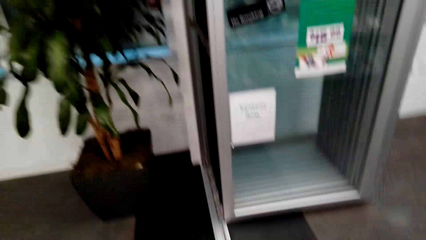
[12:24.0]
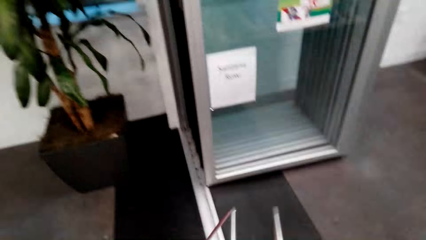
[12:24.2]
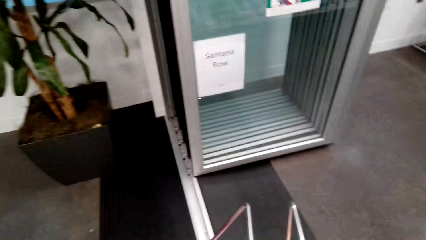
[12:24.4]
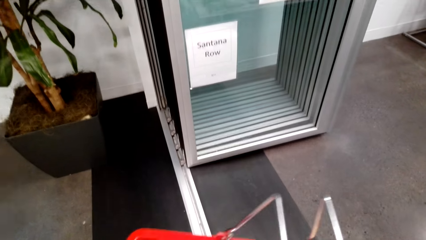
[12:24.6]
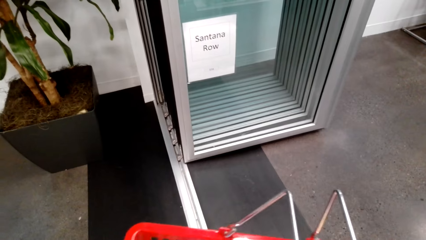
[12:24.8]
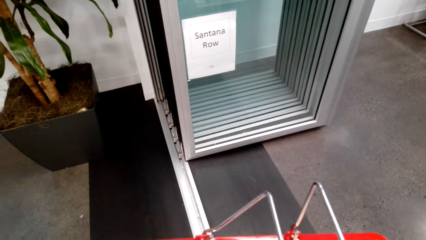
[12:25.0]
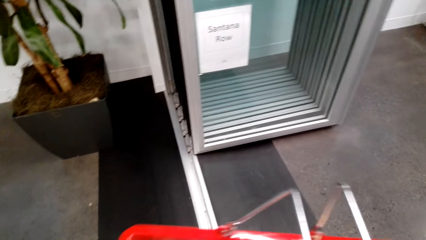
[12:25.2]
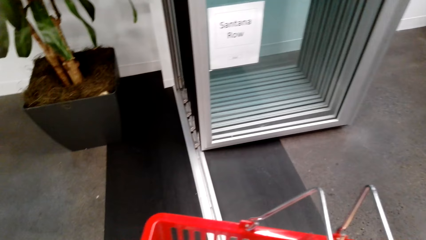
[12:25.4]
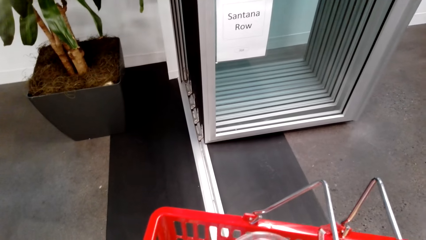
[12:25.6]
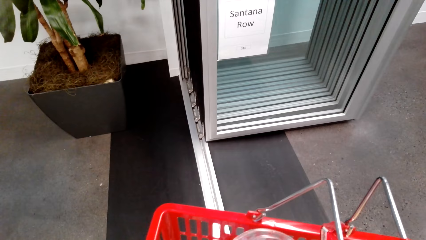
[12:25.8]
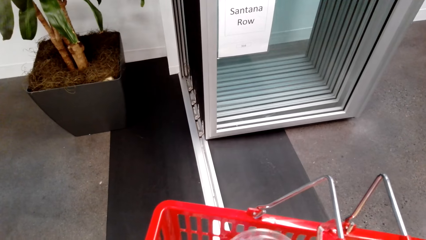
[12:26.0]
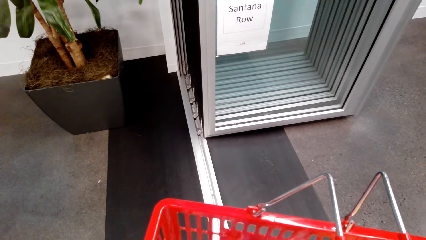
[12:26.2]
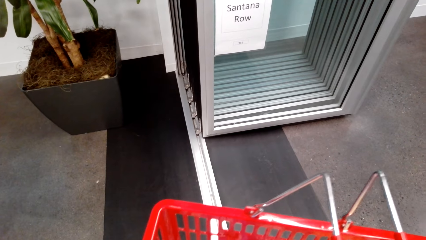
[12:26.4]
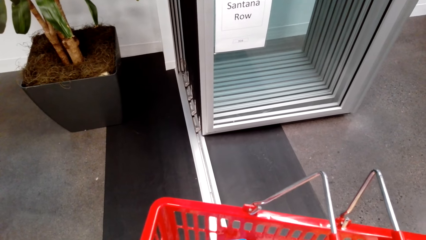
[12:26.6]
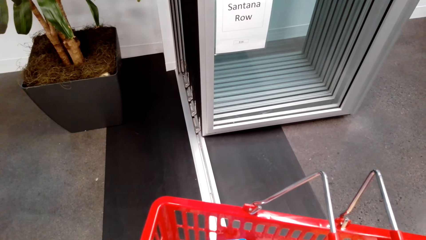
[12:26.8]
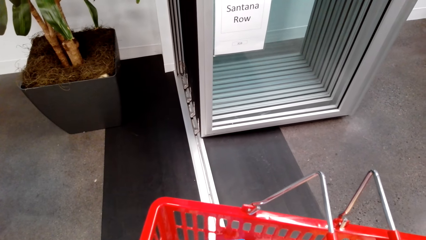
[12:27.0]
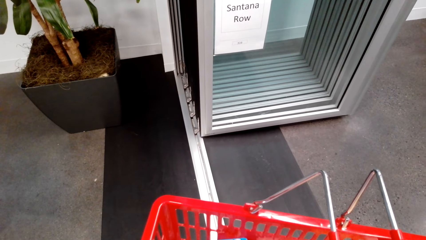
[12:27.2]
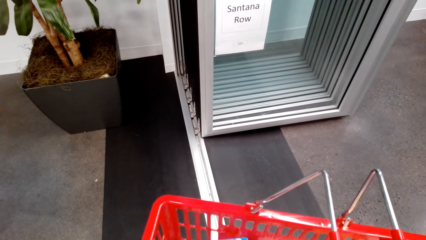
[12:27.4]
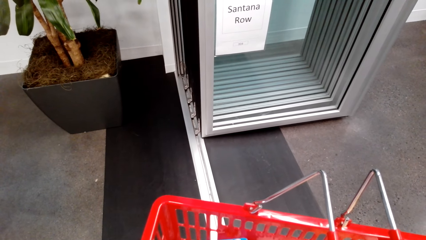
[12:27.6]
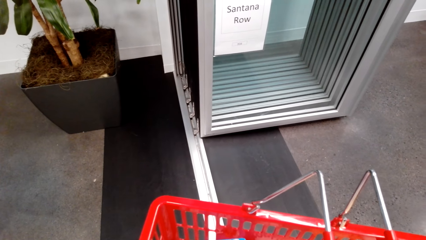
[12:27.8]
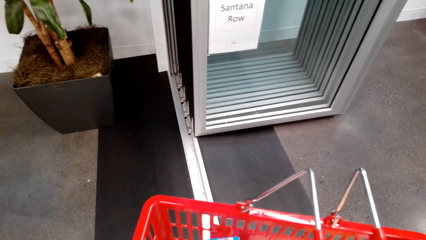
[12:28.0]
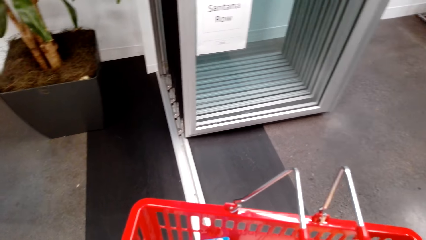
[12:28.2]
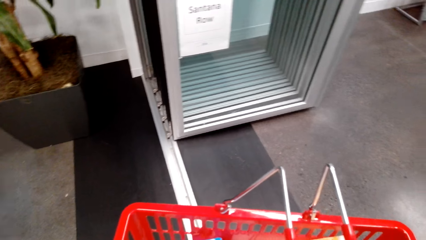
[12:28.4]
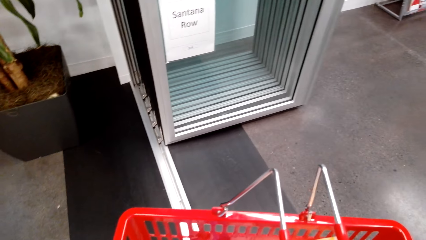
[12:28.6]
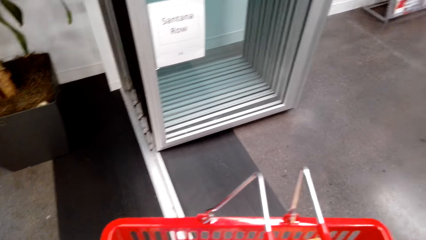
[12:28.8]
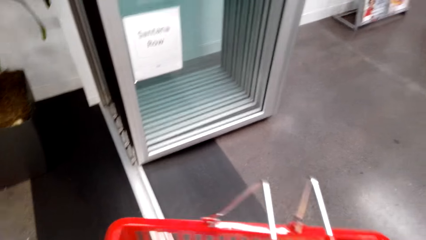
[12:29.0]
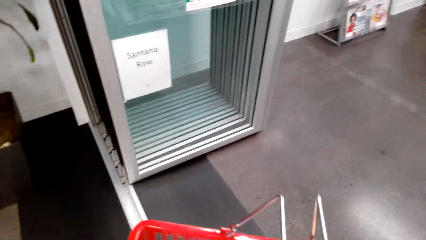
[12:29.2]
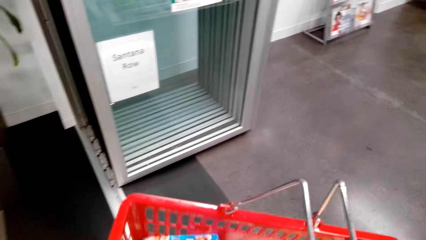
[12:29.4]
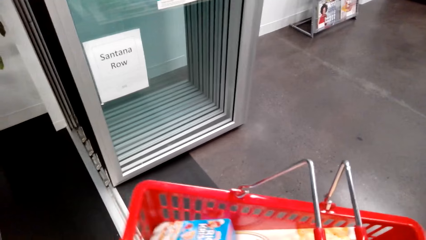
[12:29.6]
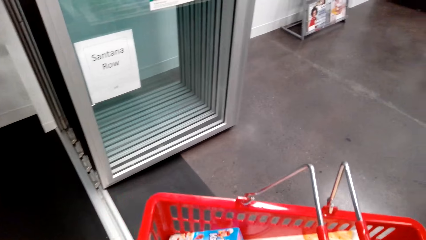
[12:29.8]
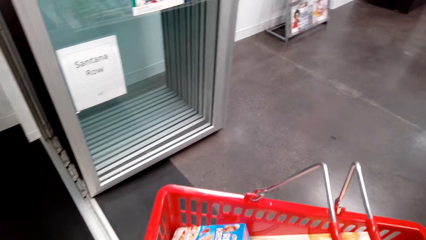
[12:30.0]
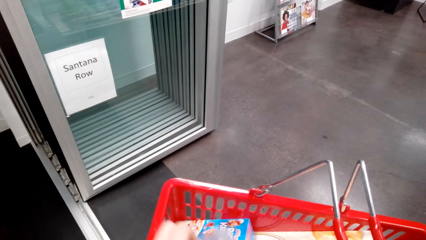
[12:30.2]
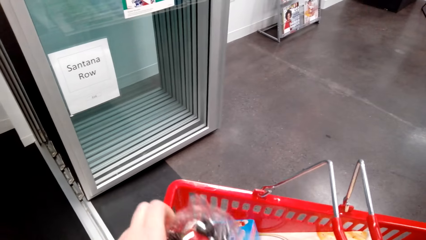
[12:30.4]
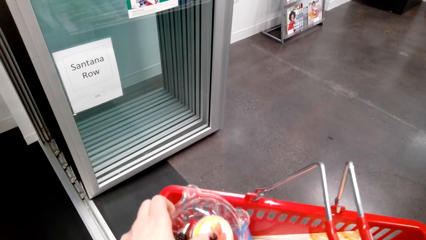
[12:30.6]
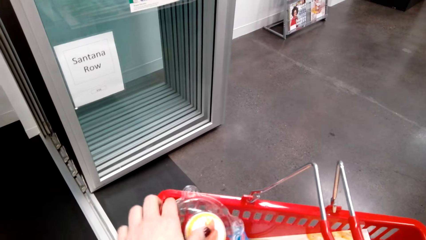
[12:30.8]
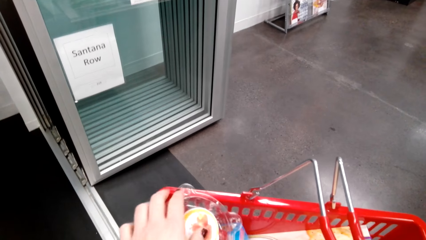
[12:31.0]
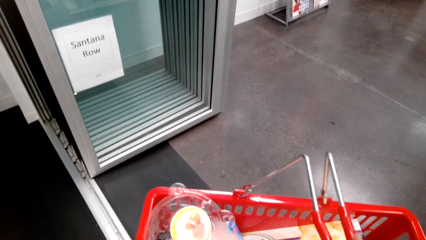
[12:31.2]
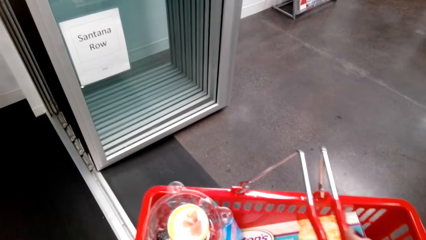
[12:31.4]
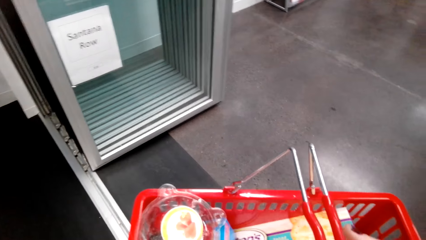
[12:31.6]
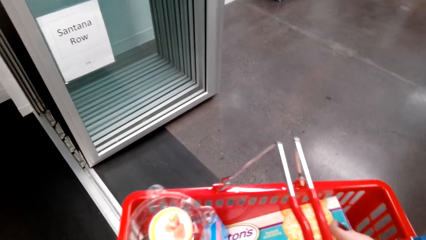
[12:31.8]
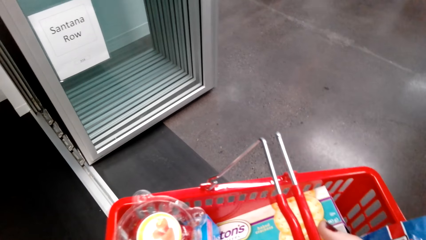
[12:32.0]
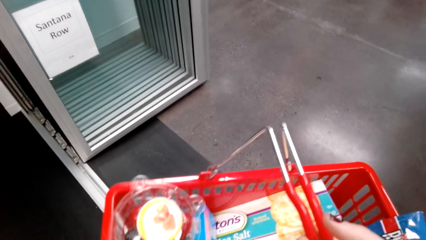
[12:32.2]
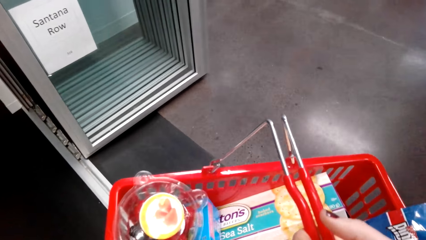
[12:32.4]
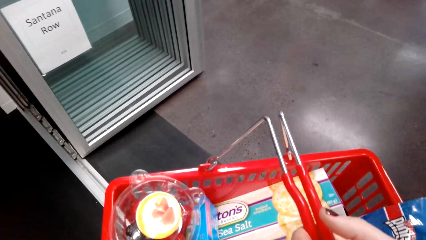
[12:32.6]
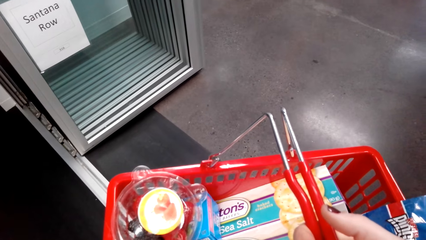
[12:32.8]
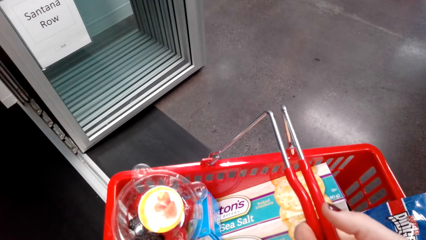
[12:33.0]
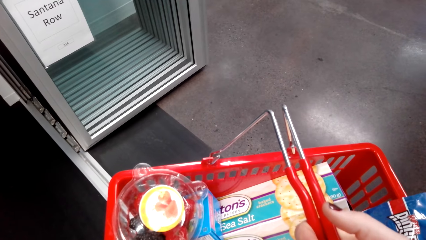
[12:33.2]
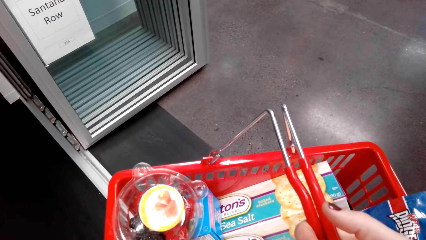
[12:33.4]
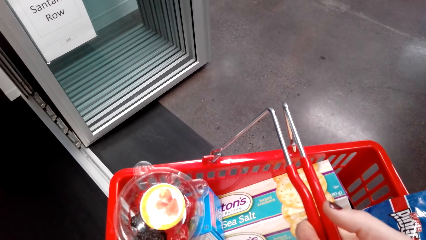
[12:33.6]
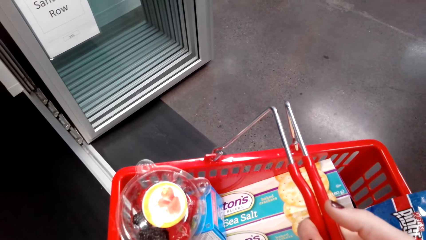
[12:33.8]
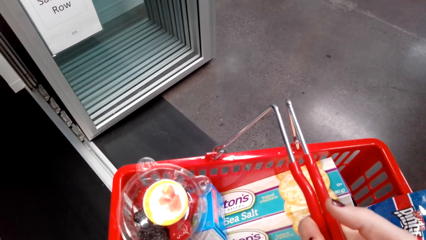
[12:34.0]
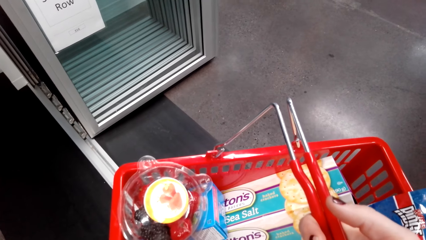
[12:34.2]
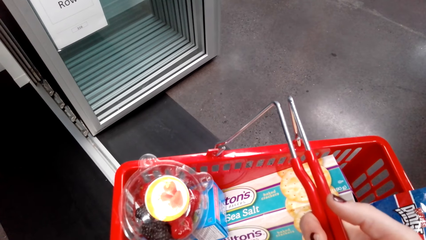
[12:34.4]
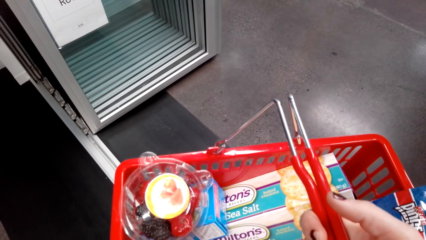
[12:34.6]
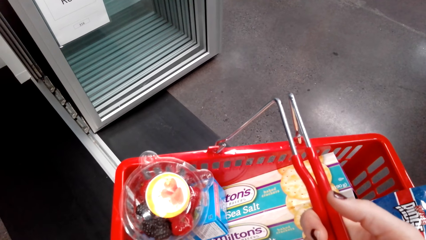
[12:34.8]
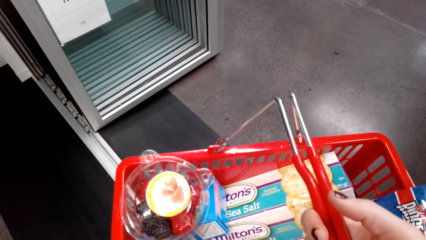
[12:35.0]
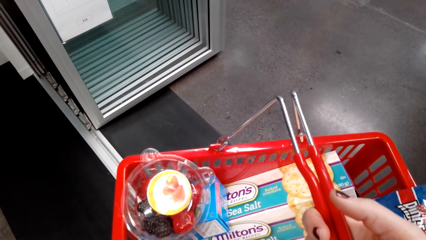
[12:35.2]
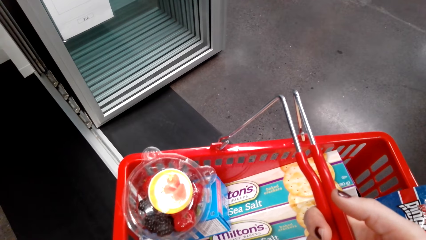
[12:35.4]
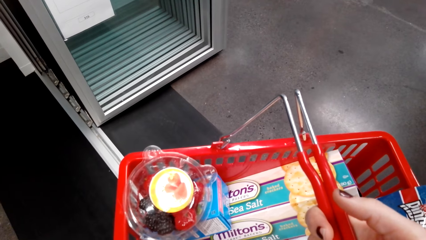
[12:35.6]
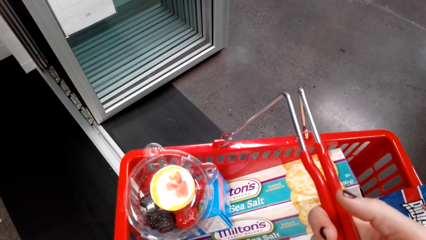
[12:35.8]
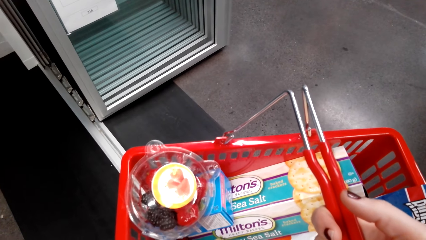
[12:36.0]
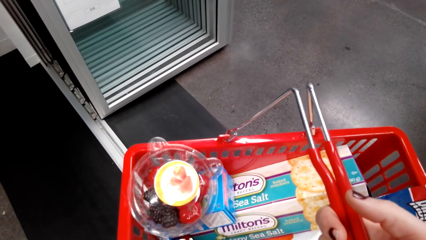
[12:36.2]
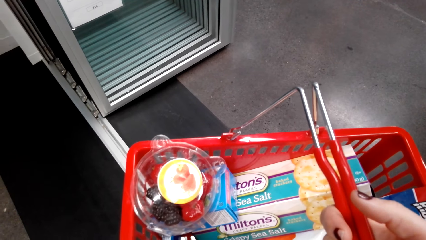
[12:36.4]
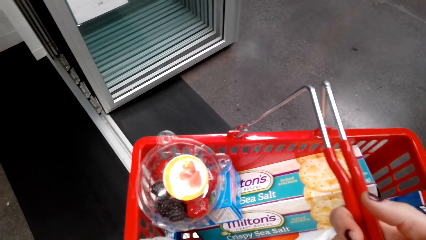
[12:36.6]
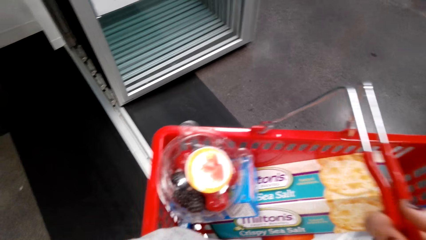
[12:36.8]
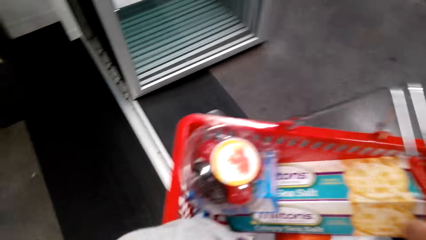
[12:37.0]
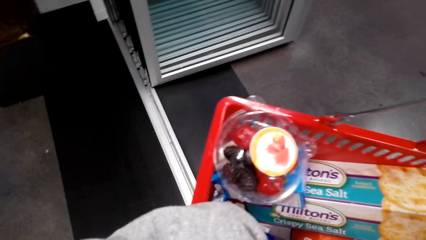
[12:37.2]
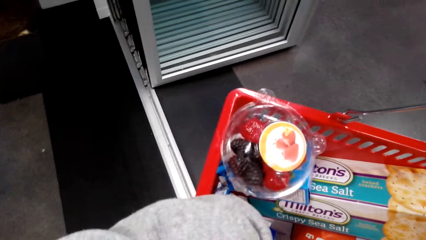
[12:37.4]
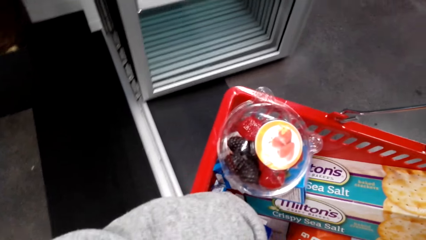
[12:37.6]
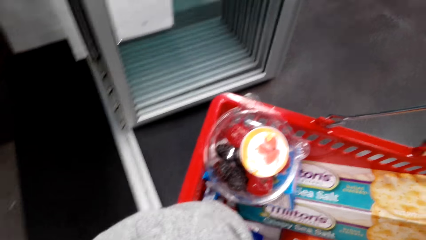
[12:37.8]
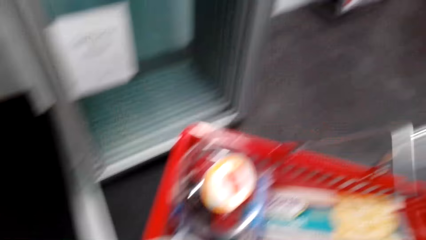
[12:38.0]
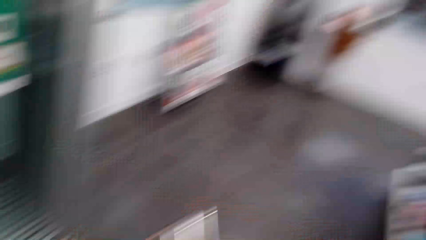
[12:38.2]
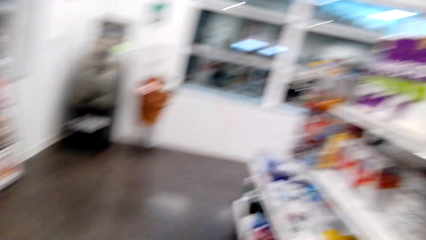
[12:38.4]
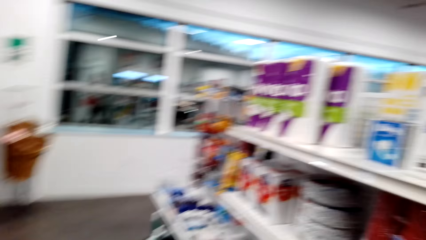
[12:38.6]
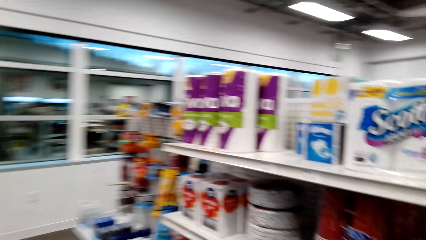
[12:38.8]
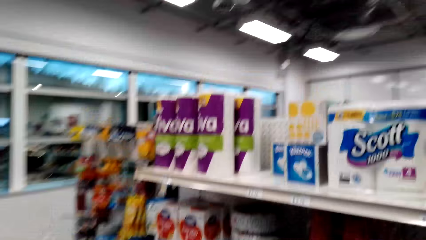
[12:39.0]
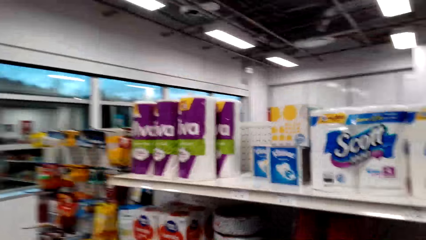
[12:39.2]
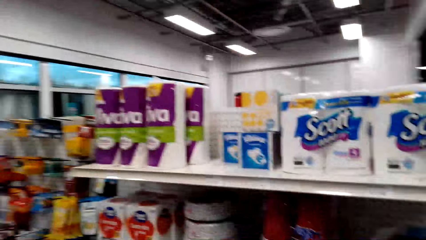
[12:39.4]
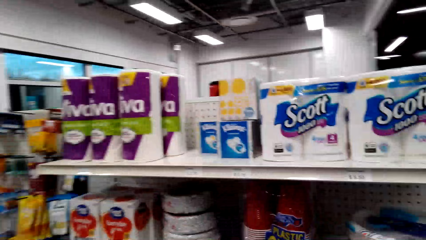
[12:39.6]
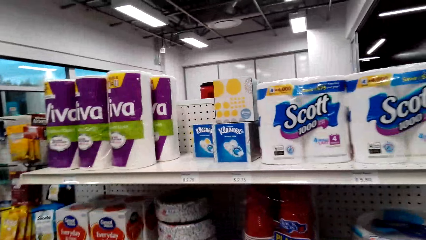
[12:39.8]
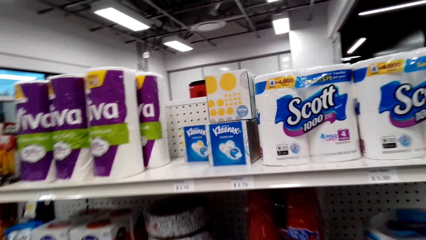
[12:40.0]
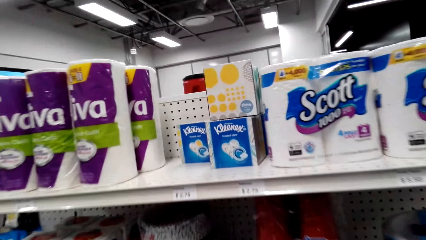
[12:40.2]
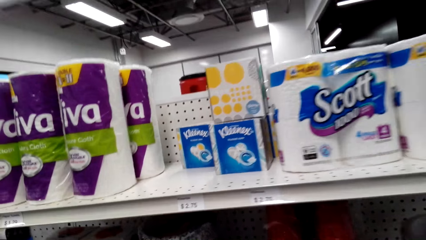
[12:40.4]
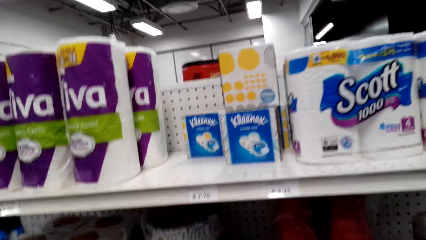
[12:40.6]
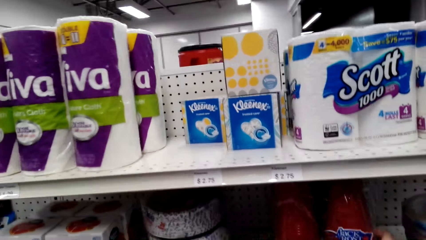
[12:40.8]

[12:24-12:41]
The camera wearer picks up a shopping bucket.
